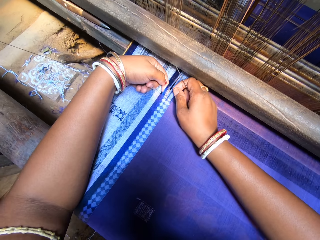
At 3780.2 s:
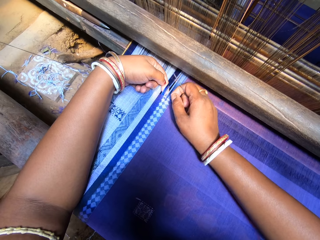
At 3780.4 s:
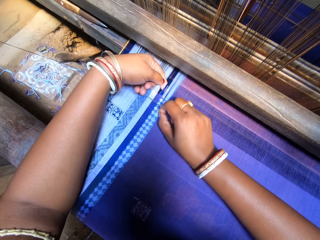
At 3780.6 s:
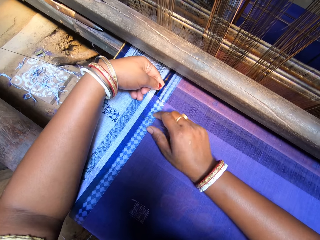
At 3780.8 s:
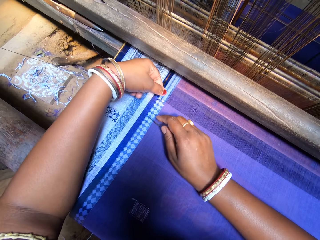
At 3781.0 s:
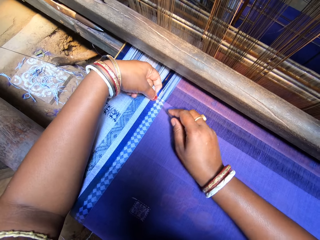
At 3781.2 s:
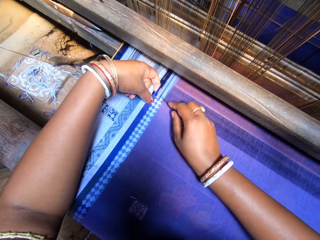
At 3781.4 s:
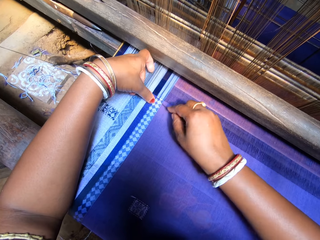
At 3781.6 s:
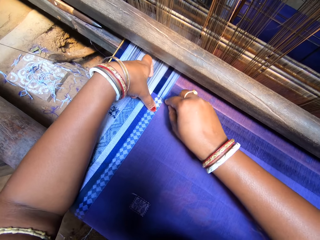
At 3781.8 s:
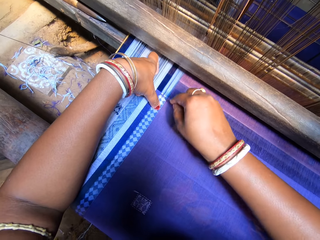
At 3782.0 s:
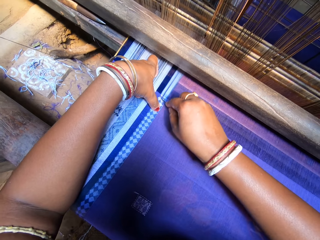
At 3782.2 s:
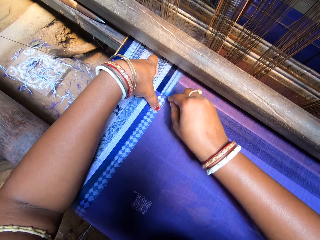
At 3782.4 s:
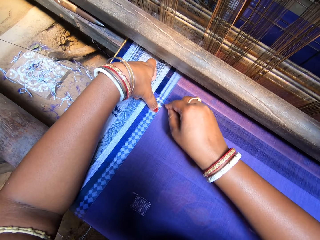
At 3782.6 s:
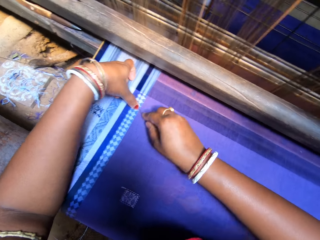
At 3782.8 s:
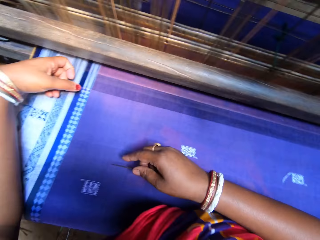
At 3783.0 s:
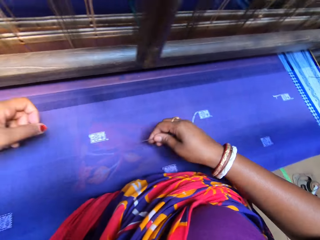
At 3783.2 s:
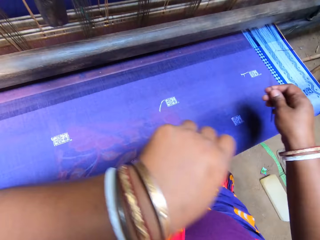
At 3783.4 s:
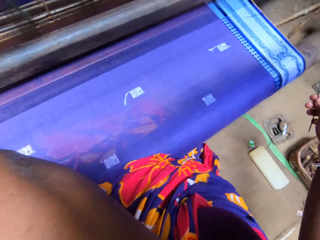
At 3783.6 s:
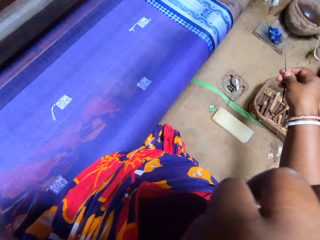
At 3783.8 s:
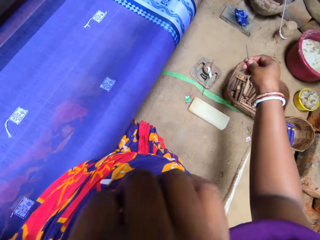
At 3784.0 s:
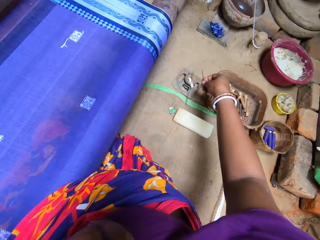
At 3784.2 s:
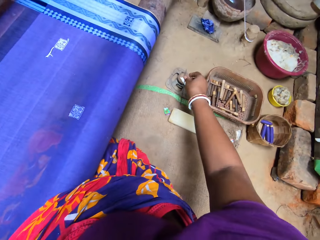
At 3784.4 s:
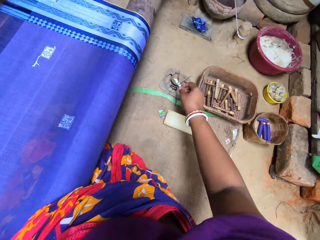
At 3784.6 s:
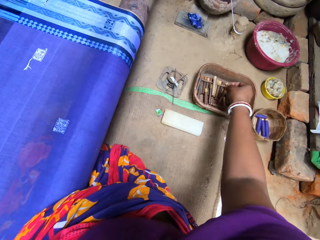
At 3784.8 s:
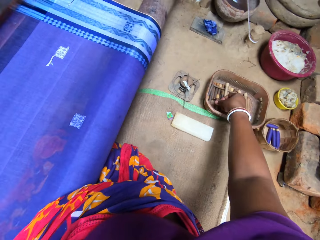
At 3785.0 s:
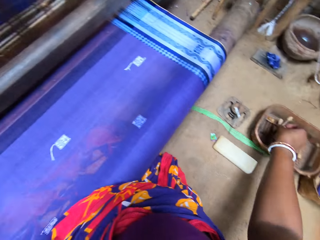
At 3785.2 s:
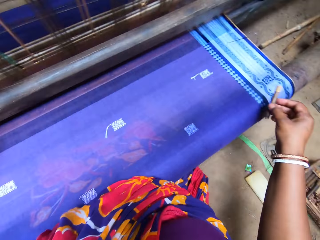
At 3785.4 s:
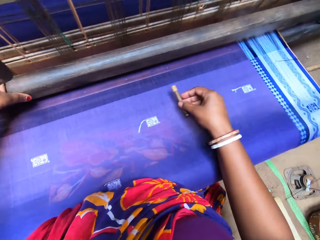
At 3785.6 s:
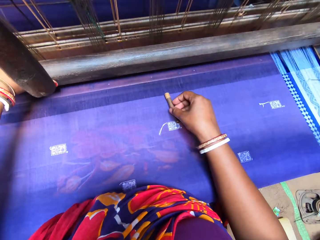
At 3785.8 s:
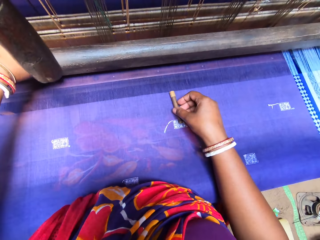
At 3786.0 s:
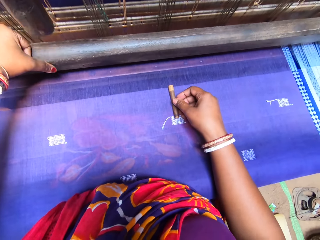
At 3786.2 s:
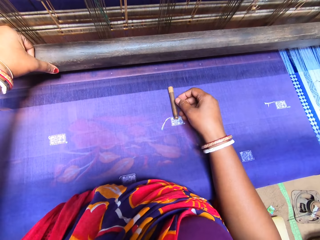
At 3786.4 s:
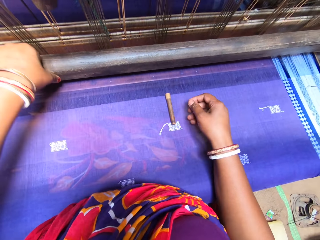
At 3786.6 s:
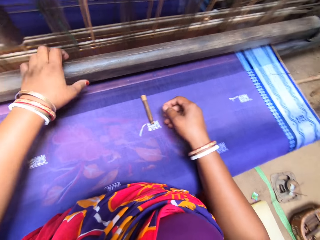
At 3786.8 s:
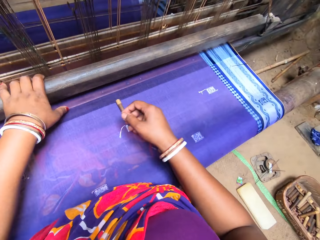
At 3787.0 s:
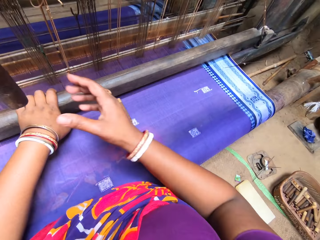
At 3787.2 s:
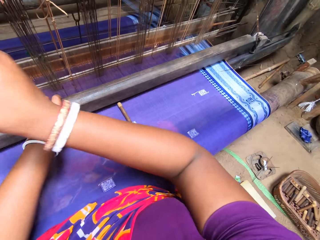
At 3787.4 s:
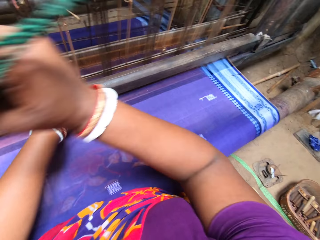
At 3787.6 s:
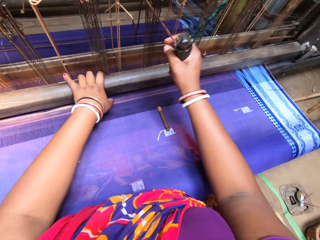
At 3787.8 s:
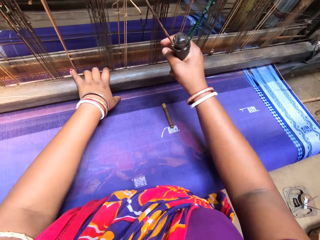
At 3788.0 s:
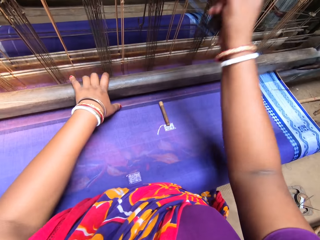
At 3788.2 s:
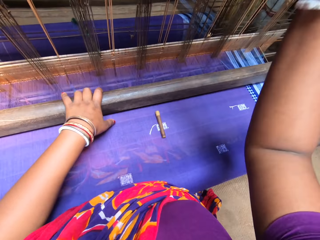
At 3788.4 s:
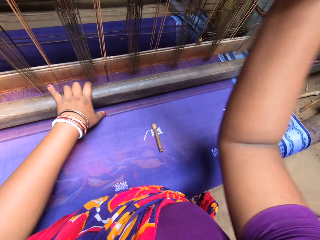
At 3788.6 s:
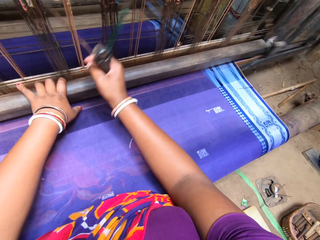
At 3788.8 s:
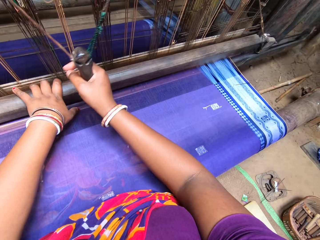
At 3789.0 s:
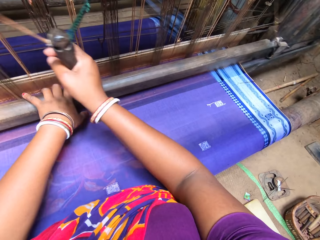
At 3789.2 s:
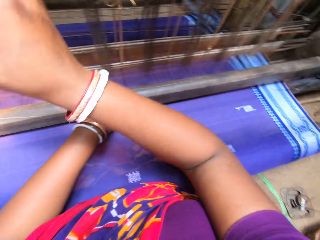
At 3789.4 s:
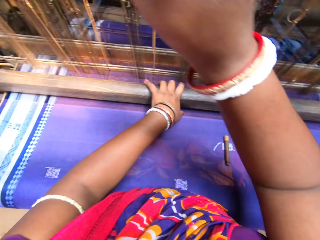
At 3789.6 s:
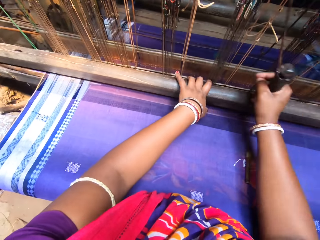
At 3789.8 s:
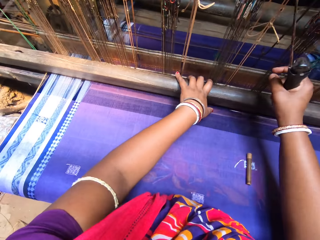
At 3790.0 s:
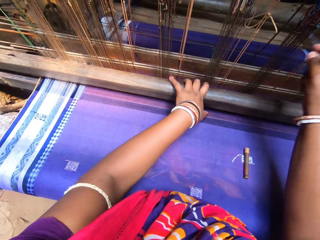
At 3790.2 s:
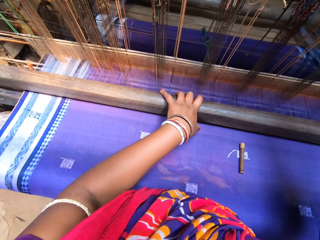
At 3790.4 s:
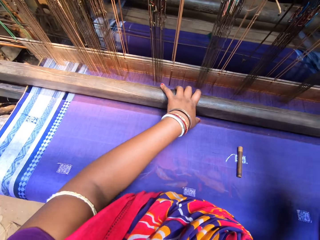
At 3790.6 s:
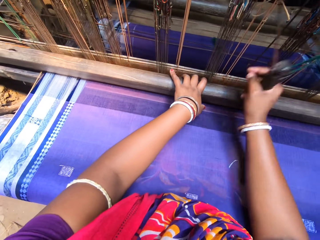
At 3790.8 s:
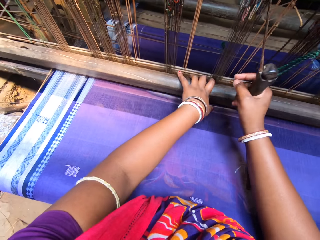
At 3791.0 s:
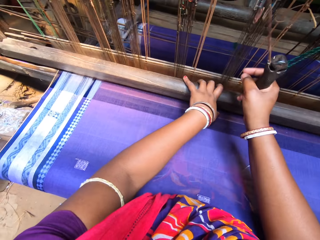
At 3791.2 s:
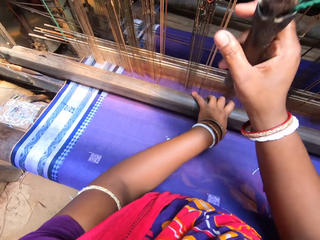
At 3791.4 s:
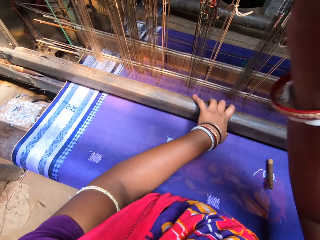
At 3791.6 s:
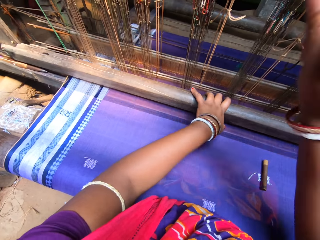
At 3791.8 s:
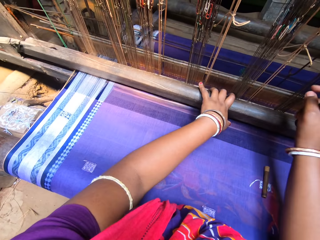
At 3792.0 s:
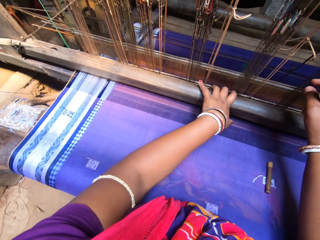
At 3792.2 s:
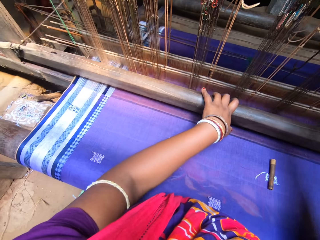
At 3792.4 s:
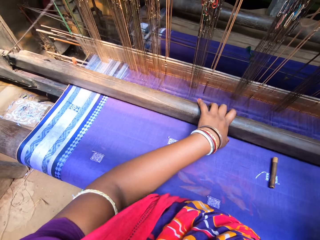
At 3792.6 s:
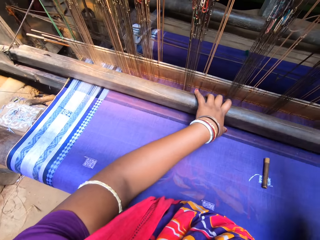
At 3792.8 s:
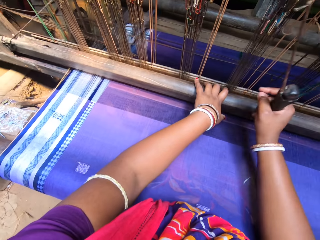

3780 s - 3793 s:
The camera wearer drops the thread. She rests the needle on the cloth. She holds the threads. She puts a finger on the cloth. She smoothens the fabric with the needle in her right hand. She moves both hands away. She touches the face. She drops the needle on the metal base. She grabs a thread spool from a container on the floor. She drops the thread spool on the fabric with her right hand. She holds a metallic bar and moves the metallic bar. She grabs the picking stick of the loom with her right hand. She weaves on the loom with both hands.

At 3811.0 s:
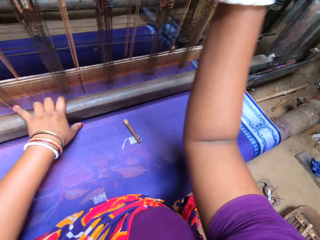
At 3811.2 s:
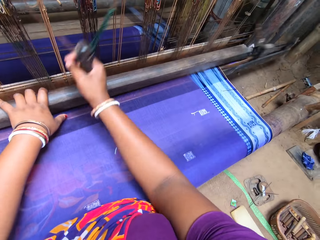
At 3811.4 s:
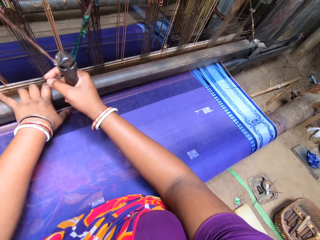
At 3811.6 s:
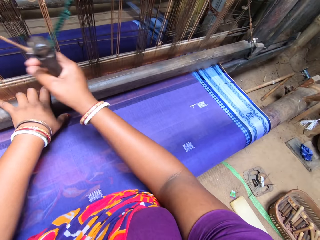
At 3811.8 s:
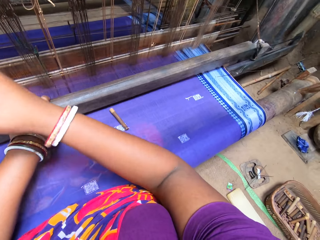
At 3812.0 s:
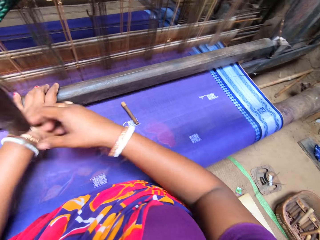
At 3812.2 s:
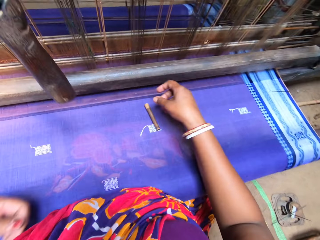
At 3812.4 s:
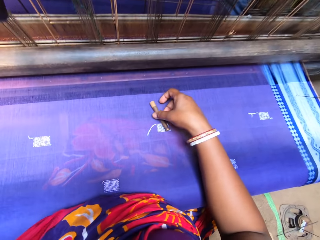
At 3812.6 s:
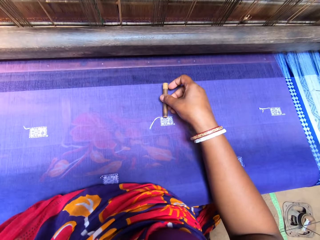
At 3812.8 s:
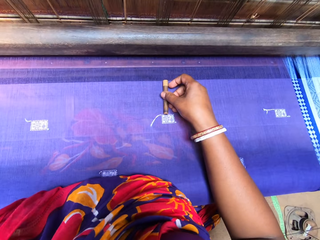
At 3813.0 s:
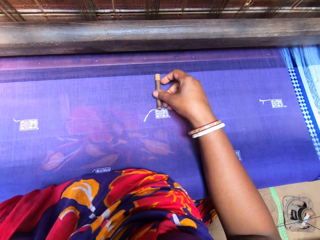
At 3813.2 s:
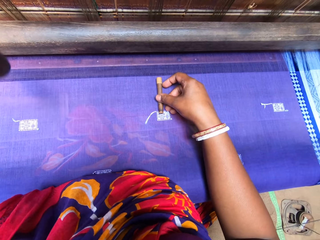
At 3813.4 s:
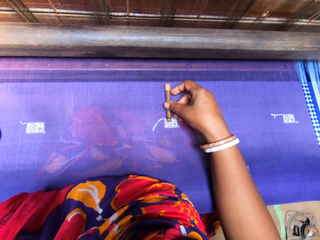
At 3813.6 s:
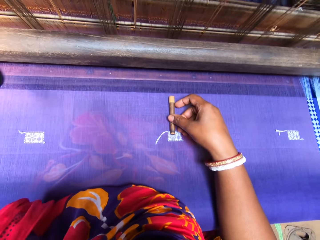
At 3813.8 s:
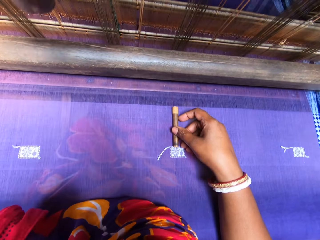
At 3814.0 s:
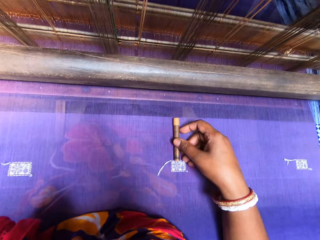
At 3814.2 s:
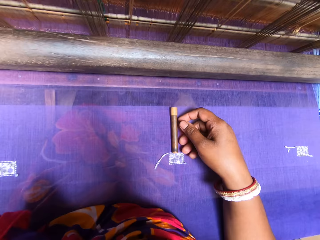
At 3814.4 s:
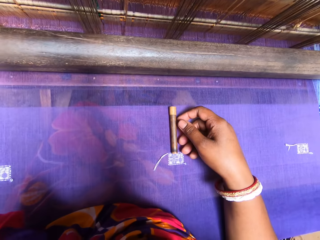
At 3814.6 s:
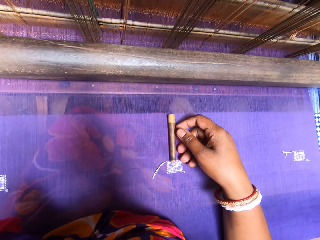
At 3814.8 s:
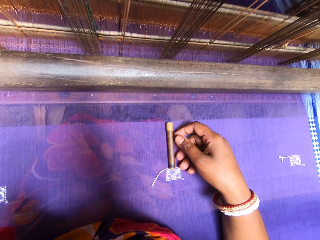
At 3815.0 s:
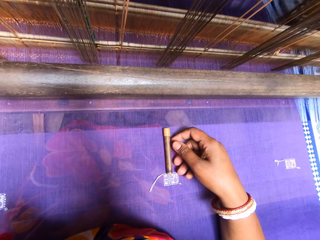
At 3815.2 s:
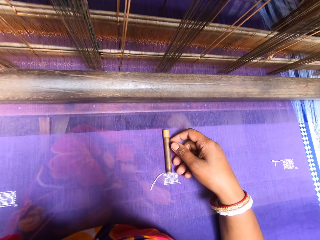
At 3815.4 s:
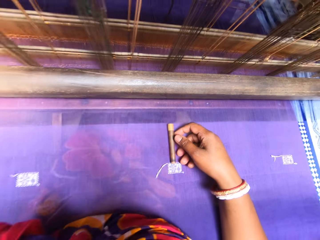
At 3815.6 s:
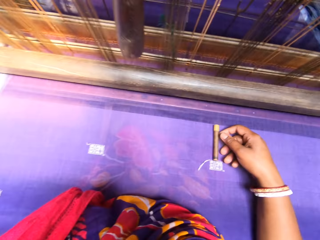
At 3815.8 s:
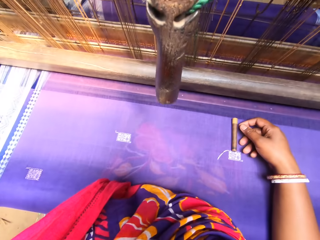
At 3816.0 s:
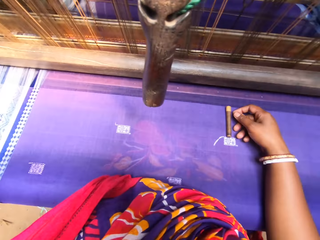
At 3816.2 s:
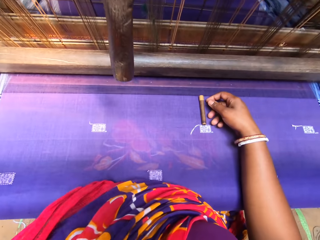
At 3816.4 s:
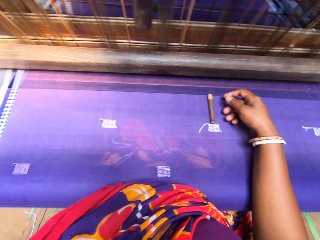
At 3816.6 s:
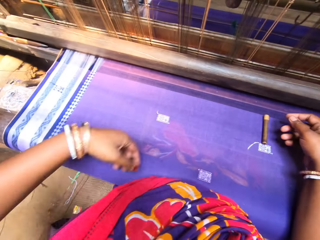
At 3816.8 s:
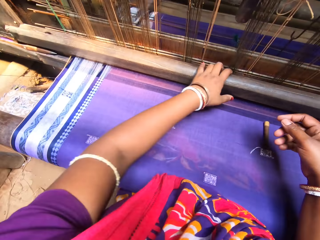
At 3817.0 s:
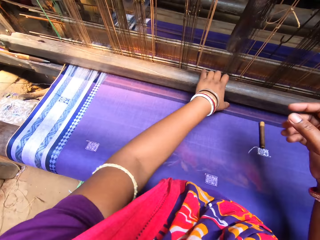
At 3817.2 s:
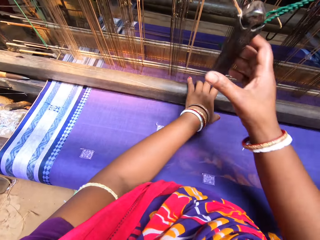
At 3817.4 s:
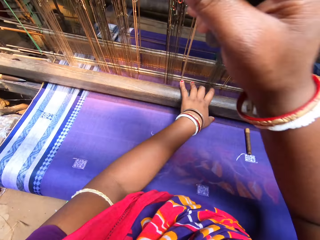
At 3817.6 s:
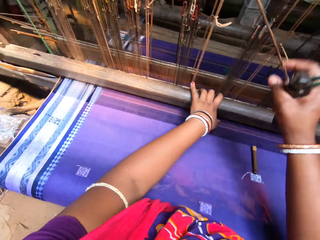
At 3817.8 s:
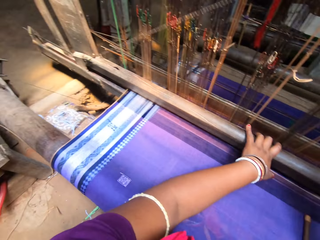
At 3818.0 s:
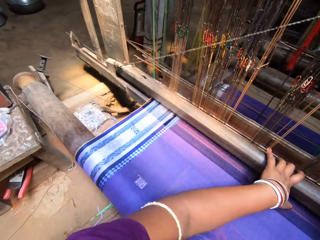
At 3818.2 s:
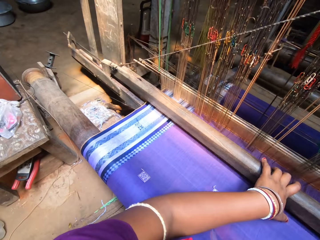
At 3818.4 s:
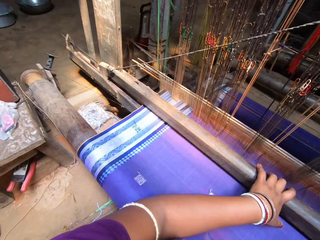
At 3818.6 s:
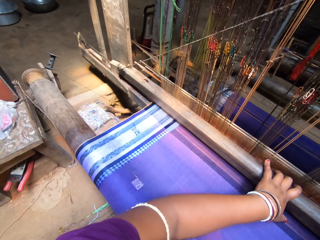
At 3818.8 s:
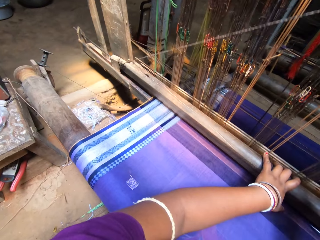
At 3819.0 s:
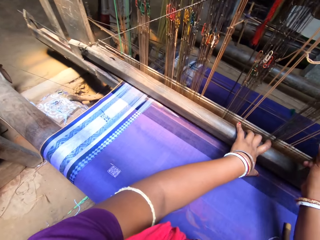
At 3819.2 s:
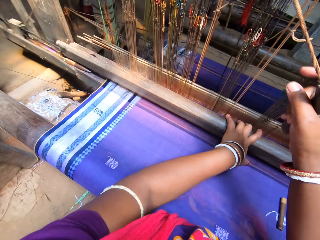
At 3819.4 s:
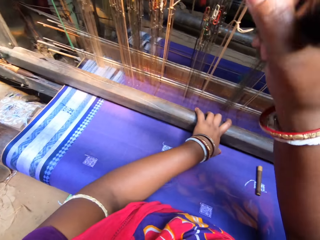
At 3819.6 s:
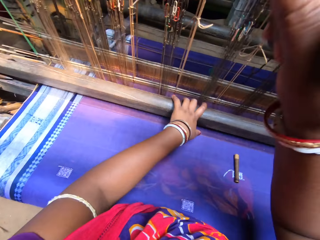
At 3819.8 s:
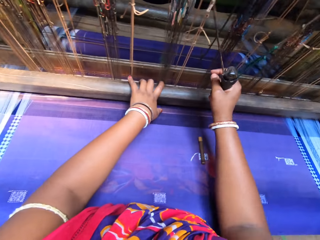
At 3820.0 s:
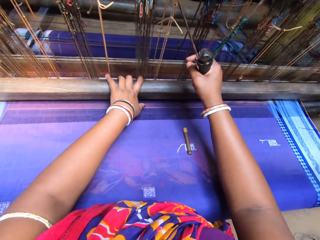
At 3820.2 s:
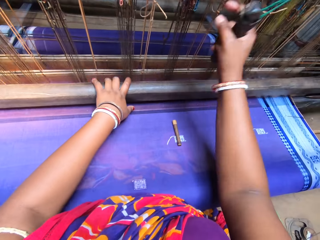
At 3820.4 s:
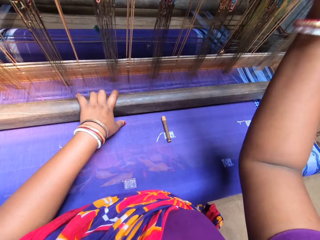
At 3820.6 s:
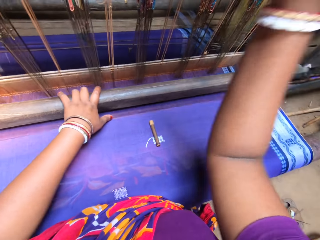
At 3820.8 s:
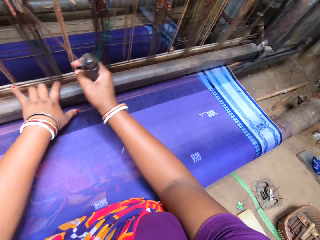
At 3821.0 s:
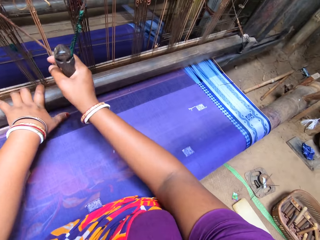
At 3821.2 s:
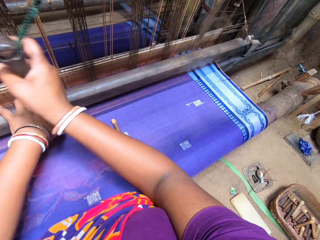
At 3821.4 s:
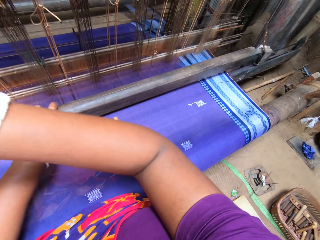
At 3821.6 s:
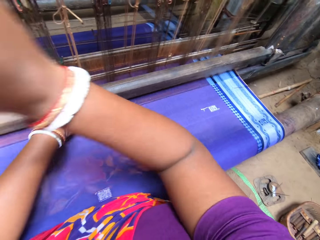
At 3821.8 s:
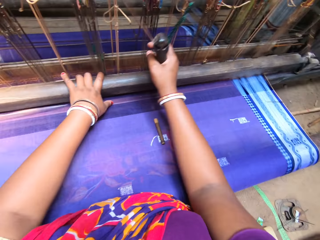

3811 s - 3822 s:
The camera wearer grabs the thread spool with her right hand. She puts an object on the cloth. She puts her left hand on the metallic loom bar. She grabs the picking stick of the loom with her right hand. She weaves on the loom with both hands.
